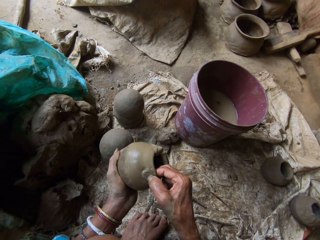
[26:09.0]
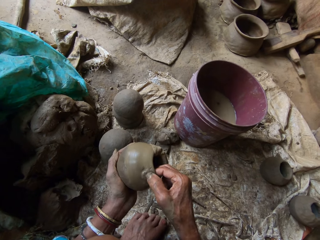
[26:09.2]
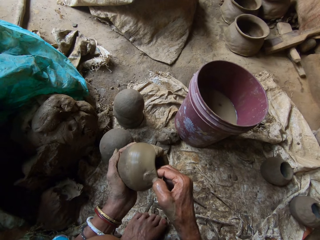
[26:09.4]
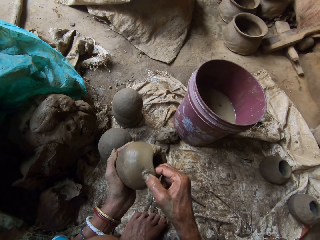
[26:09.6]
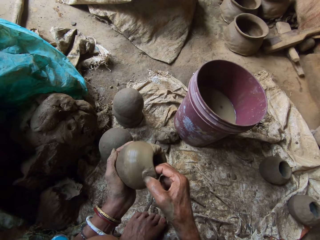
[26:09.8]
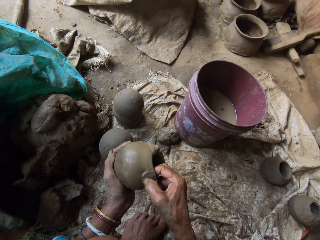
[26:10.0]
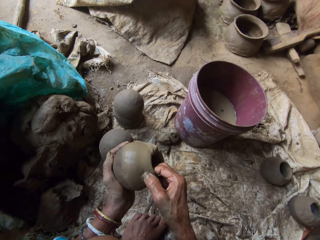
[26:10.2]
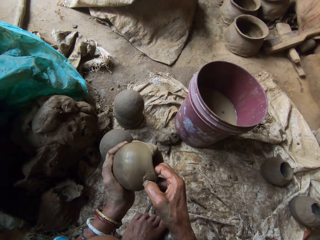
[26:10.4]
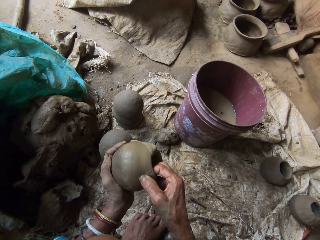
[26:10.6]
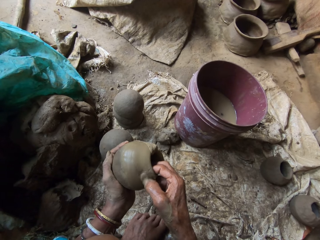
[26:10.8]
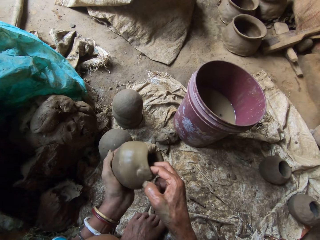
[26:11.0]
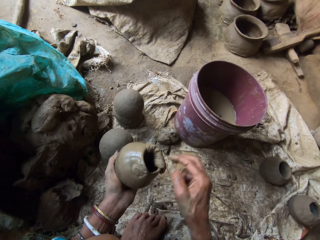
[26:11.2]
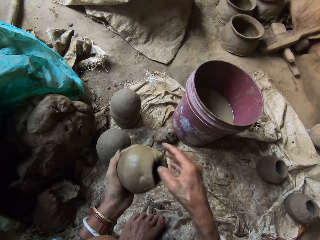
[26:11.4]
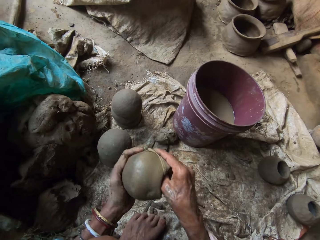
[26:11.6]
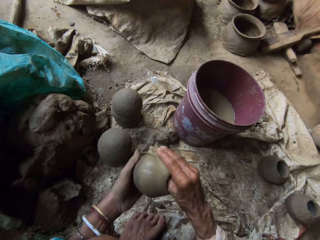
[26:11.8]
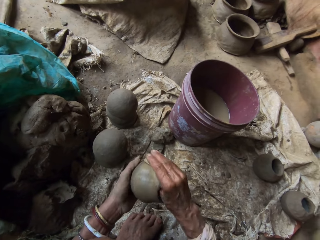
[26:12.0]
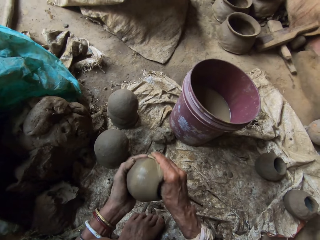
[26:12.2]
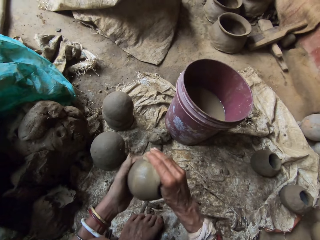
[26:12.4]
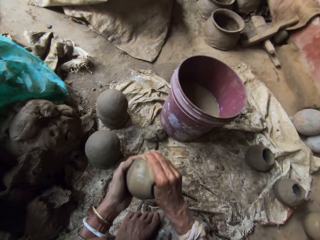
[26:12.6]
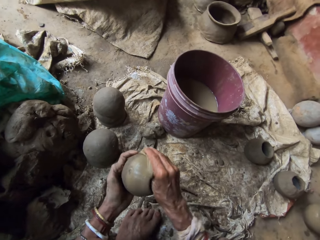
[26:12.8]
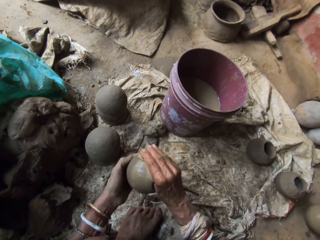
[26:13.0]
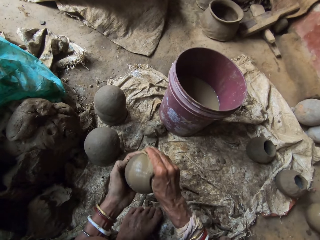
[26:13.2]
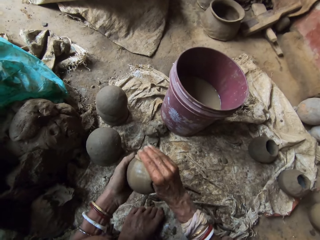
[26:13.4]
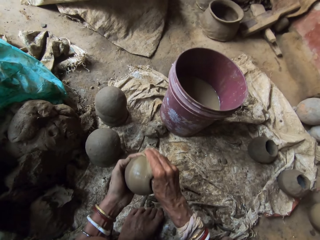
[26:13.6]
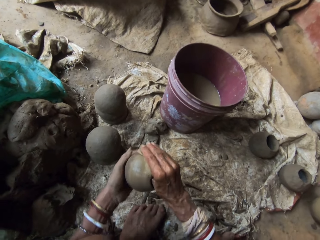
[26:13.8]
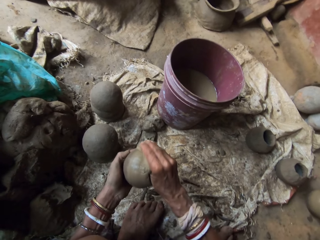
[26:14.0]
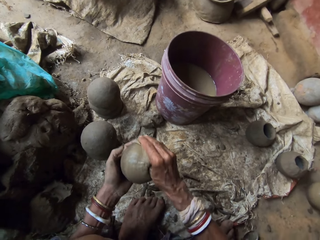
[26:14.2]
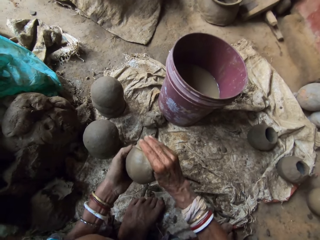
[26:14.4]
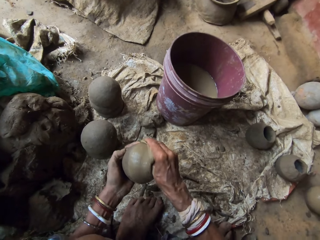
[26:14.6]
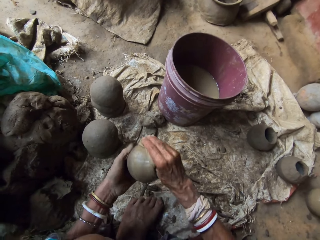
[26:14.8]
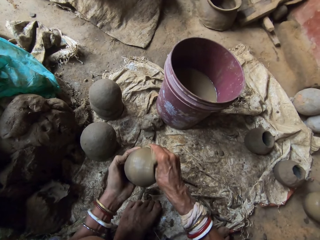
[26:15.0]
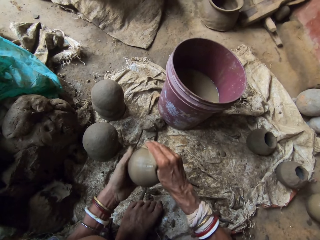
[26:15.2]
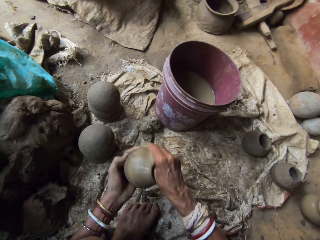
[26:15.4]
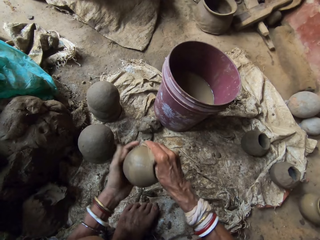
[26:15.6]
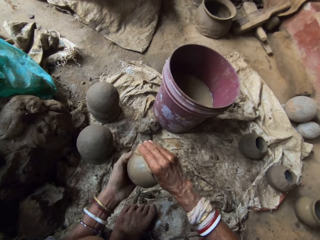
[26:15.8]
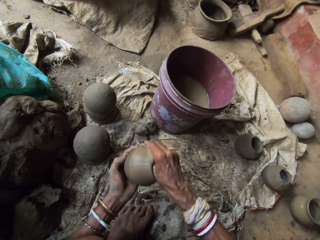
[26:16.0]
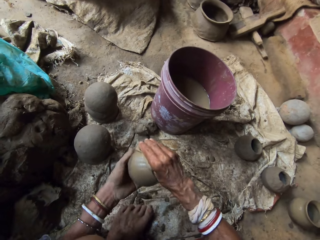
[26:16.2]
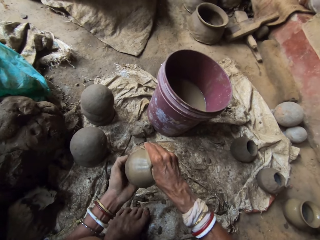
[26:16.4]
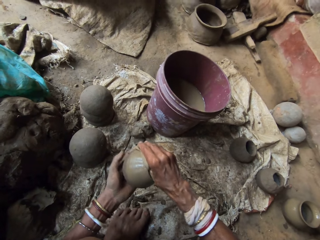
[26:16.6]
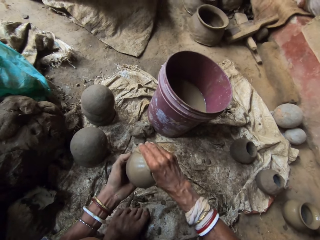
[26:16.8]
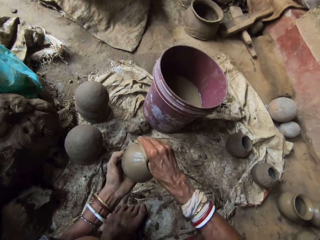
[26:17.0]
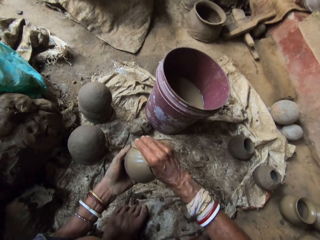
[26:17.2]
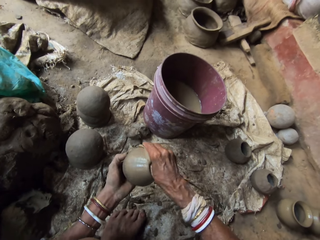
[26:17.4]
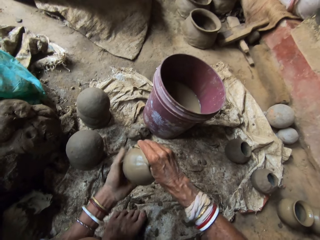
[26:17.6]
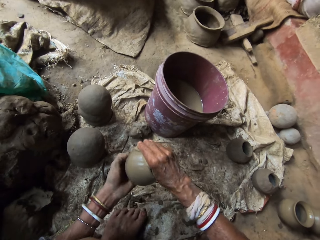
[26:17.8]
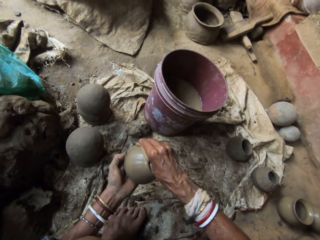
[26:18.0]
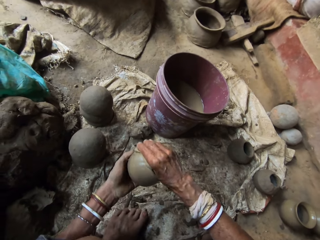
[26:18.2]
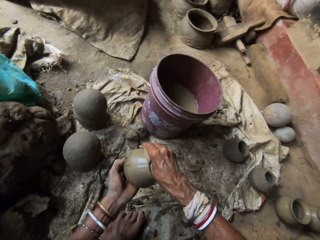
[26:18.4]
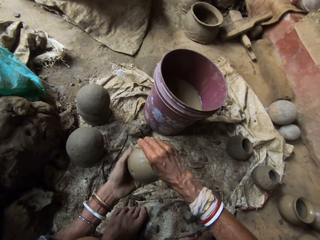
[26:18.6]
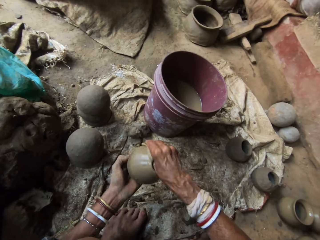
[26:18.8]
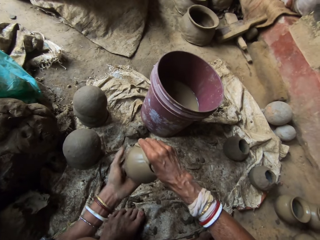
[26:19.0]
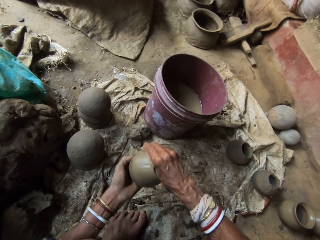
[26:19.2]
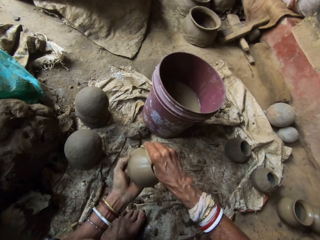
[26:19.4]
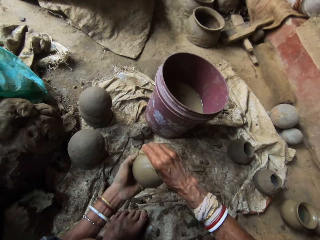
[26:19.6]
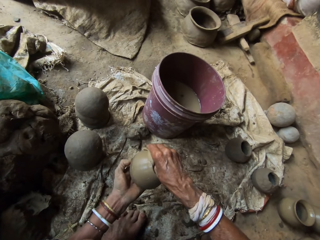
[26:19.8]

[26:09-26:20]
The camera wearer molds the clay pot with a cloth. They wipe the pot. They mold the clay pot with the cloth again. They interact with a person.

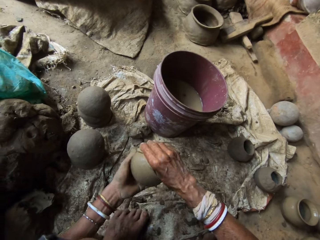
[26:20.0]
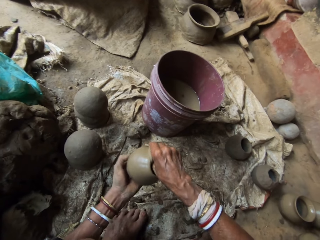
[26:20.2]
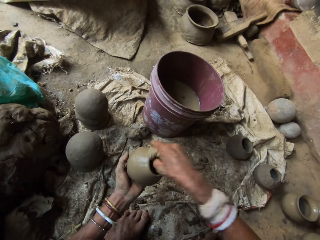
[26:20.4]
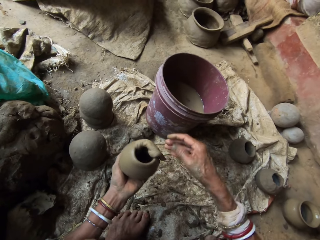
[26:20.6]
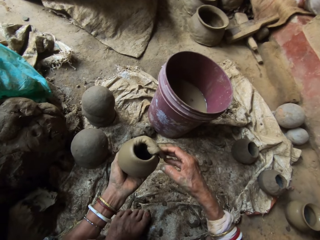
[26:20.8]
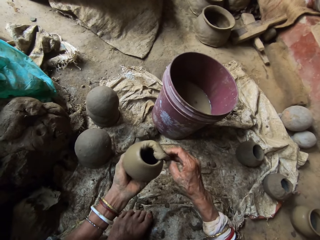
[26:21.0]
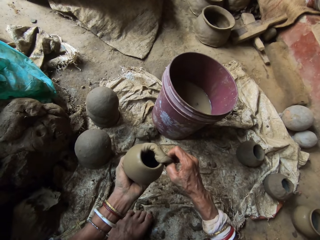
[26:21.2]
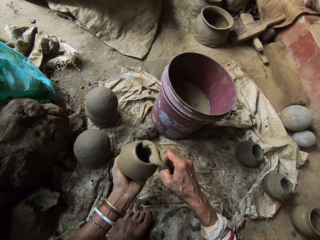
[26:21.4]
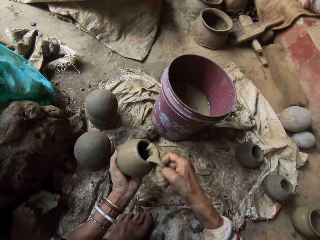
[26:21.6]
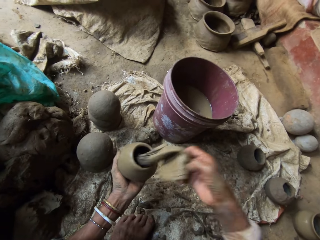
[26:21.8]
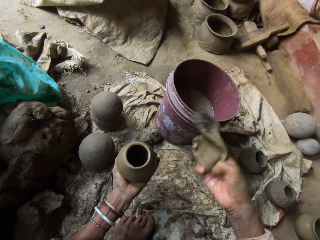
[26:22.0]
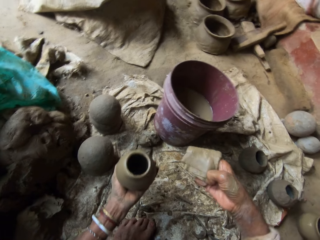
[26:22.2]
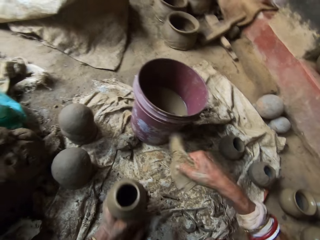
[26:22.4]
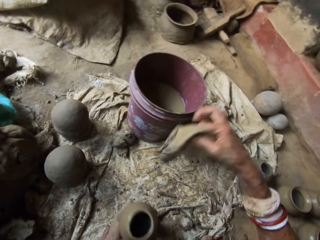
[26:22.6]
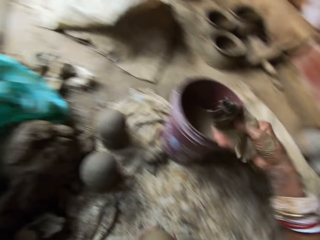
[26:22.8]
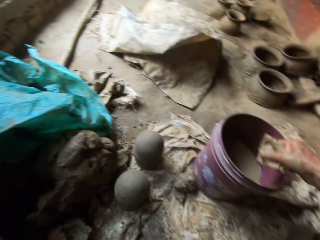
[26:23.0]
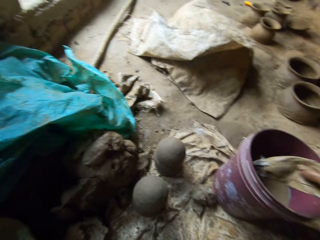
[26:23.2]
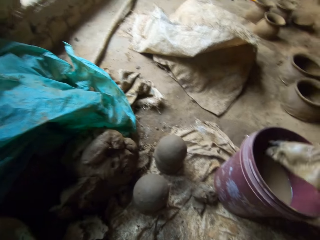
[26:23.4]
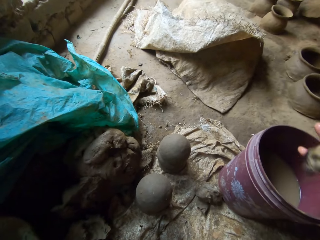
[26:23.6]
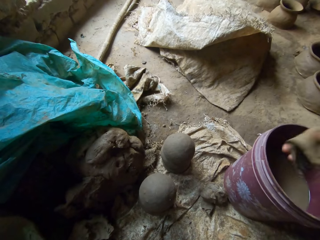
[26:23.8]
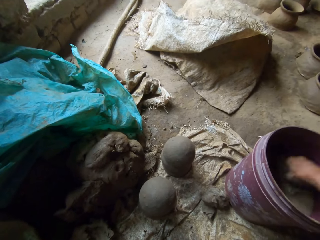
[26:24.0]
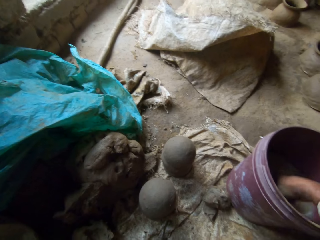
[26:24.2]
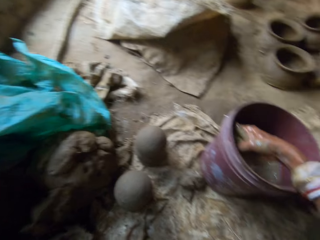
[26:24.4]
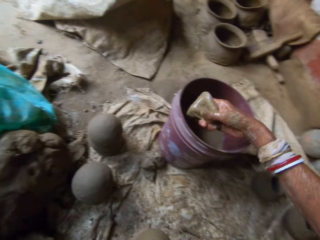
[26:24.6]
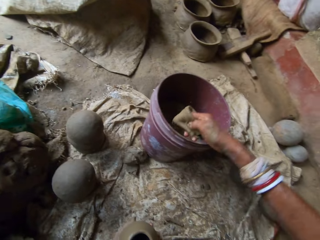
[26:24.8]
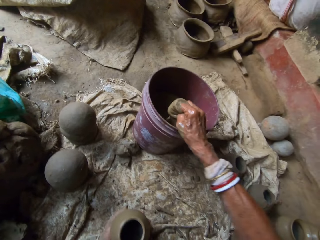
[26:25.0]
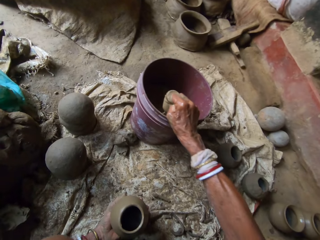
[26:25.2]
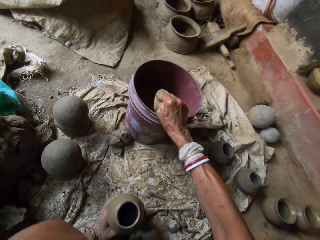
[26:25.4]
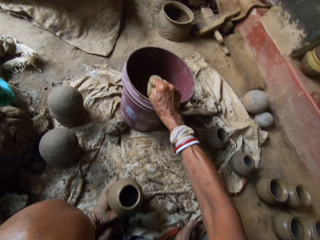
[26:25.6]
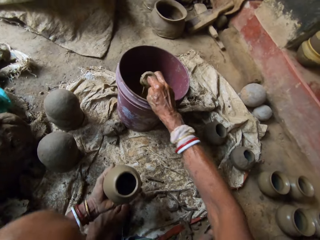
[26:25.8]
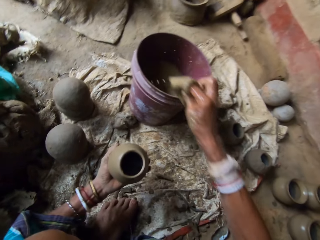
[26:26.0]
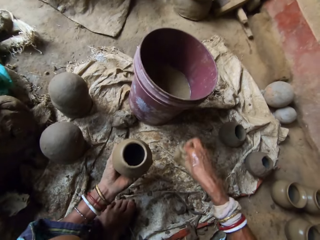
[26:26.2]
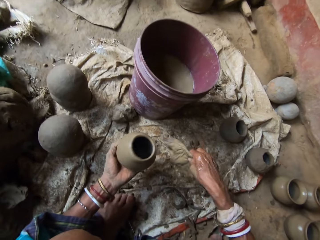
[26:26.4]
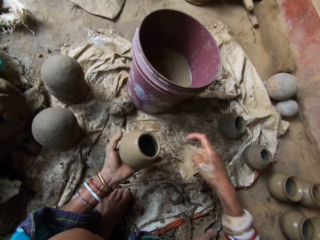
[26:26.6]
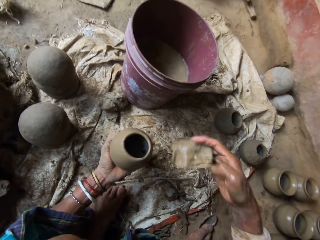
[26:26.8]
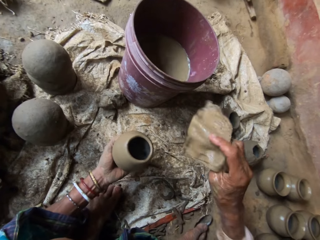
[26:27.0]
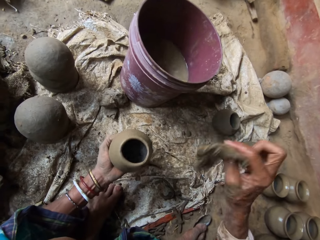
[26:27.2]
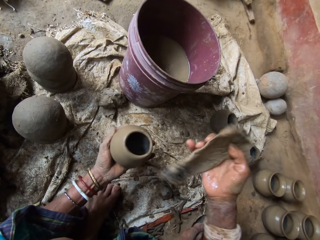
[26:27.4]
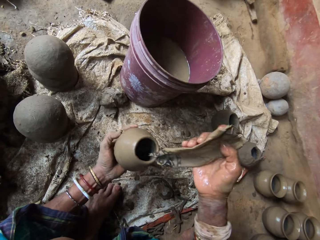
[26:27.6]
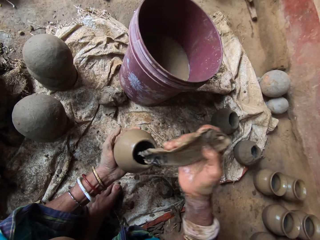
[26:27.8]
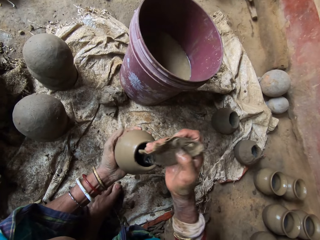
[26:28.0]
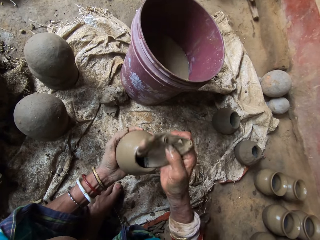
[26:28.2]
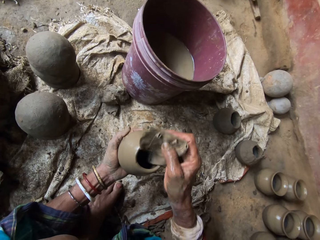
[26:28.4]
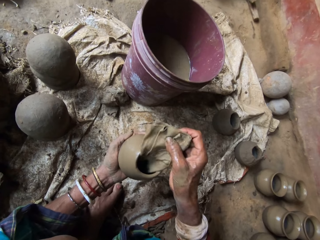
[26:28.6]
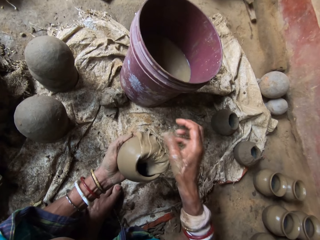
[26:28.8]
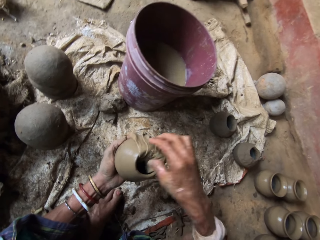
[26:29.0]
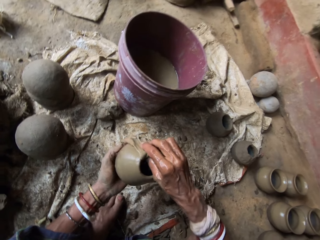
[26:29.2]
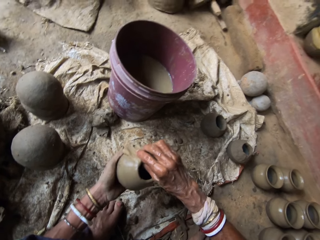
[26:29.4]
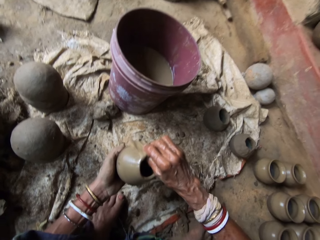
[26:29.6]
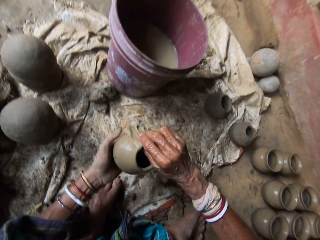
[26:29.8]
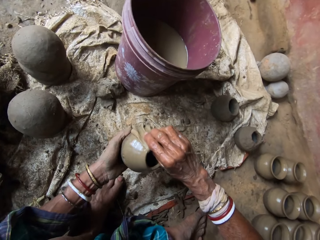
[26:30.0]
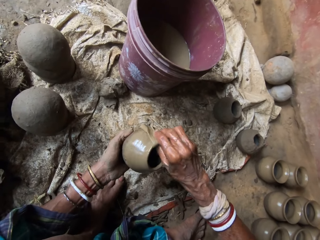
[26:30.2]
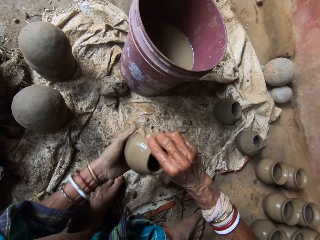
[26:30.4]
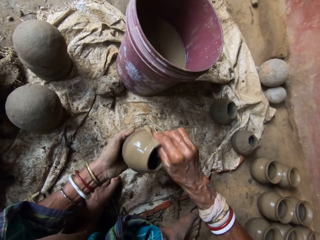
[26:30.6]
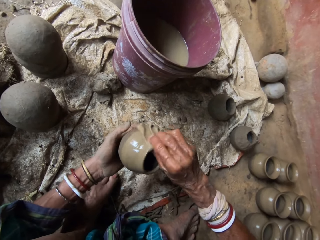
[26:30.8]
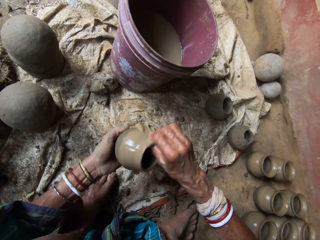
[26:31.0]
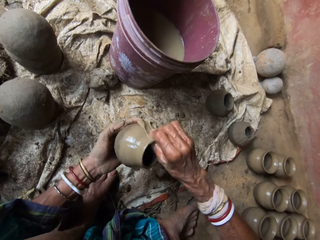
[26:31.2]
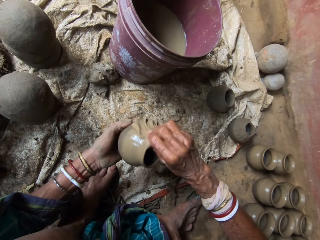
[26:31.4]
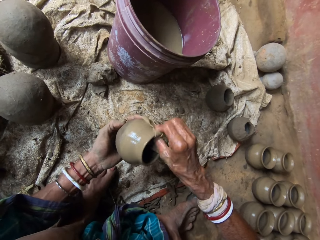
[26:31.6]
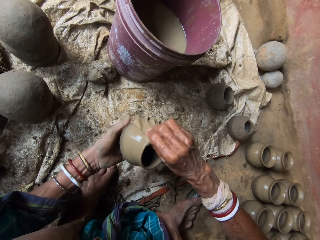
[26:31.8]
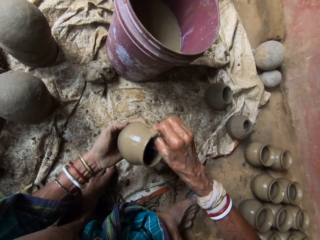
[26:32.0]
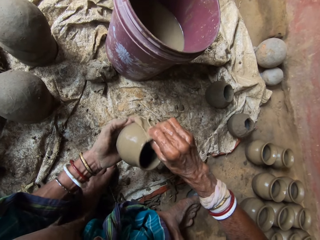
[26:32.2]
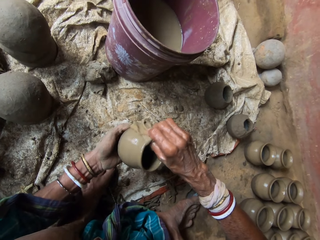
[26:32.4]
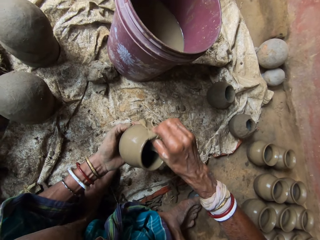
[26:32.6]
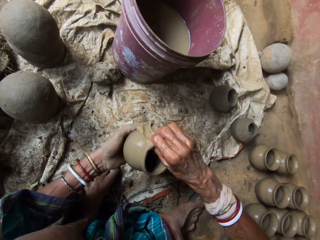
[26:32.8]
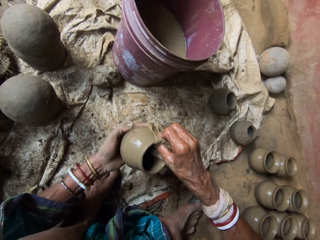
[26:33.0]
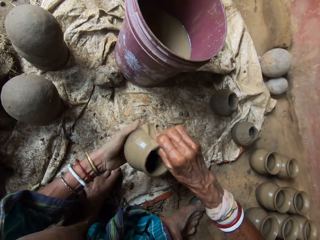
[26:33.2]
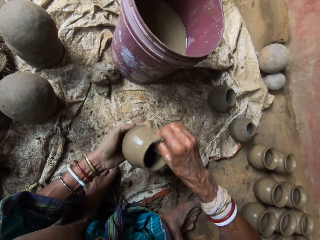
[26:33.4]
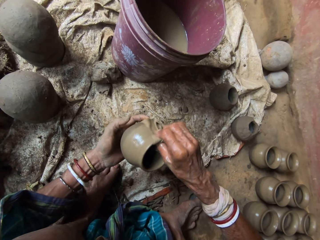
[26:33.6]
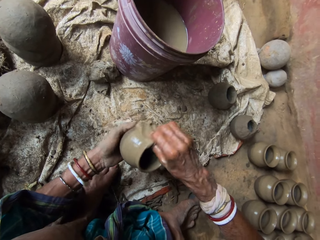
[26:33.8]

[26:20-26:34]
The camera wearer adjusts the cloth. They dip the cloth in water in the bucket. They squeeze the cloth. They adjust the cloth. They insert the cloth in a clay pot. They interact with a person. They mold the clay pot with the cloth. They wipe the pot.
